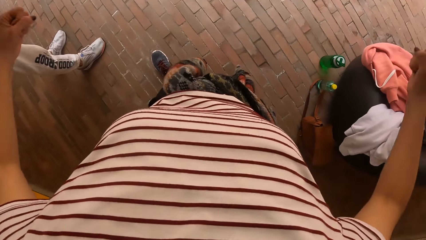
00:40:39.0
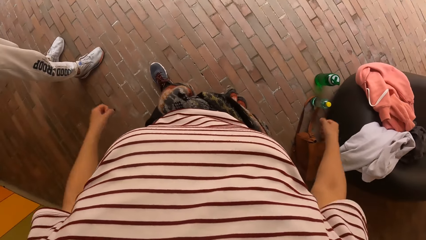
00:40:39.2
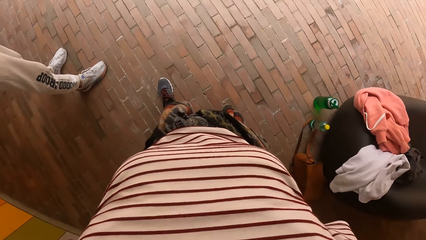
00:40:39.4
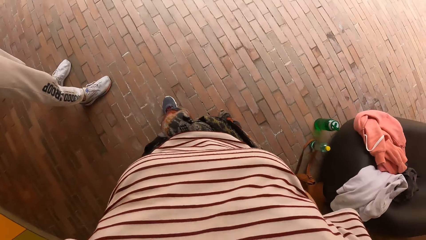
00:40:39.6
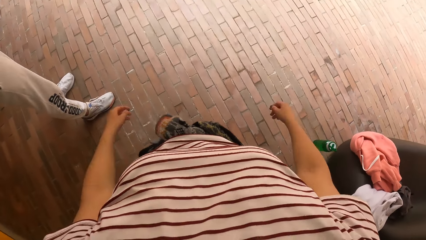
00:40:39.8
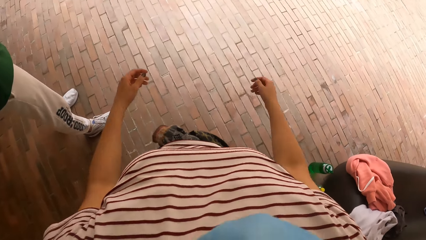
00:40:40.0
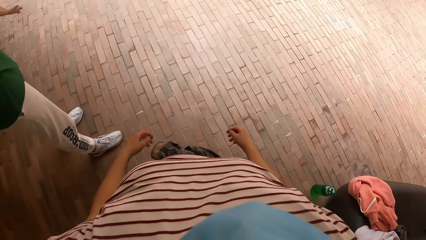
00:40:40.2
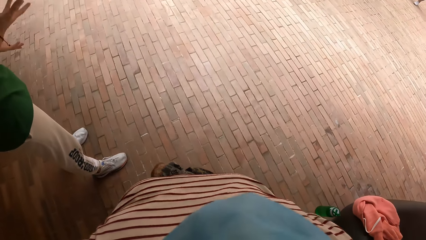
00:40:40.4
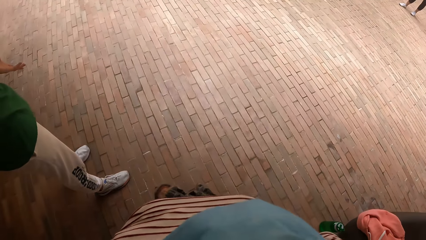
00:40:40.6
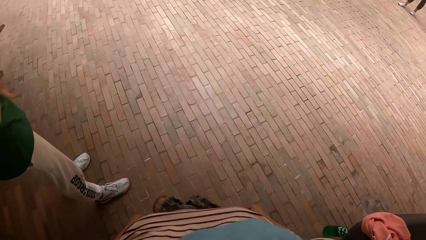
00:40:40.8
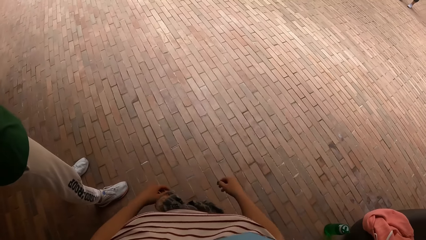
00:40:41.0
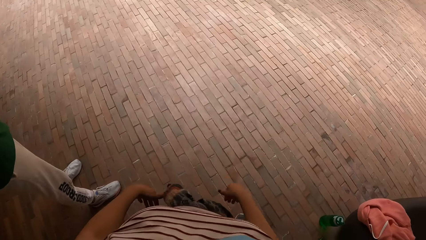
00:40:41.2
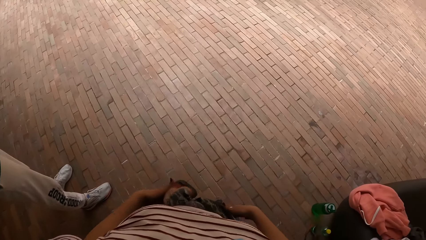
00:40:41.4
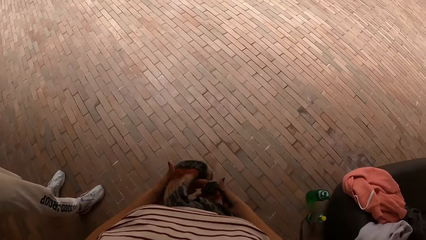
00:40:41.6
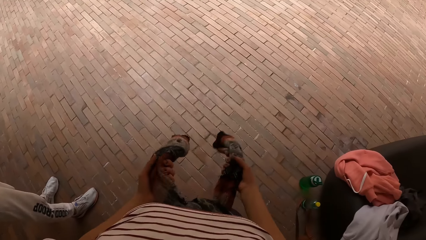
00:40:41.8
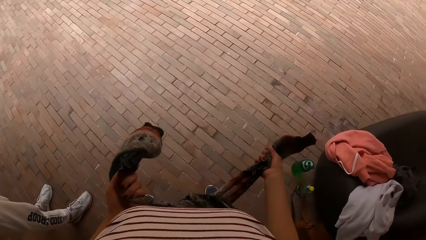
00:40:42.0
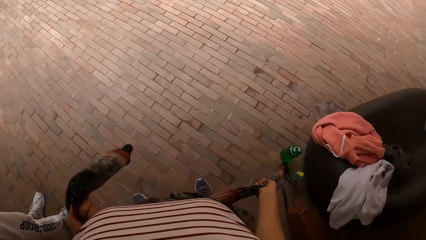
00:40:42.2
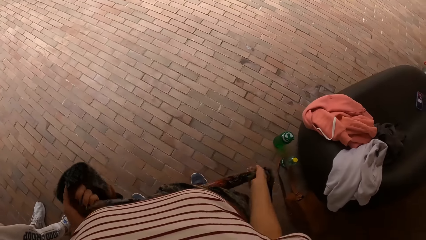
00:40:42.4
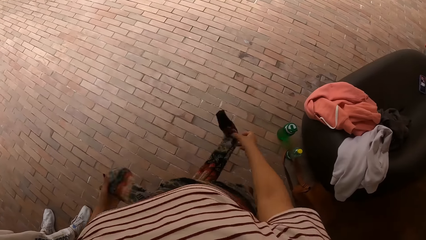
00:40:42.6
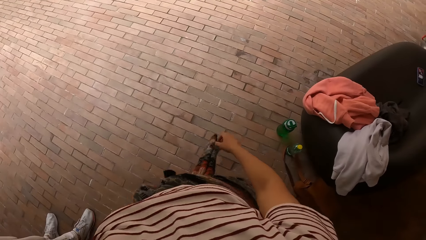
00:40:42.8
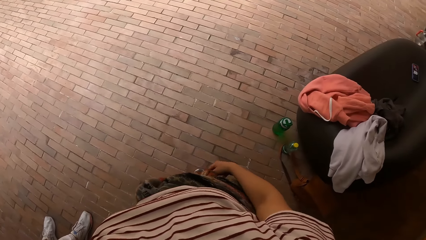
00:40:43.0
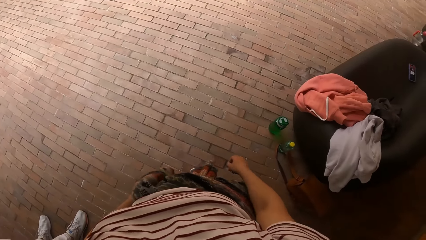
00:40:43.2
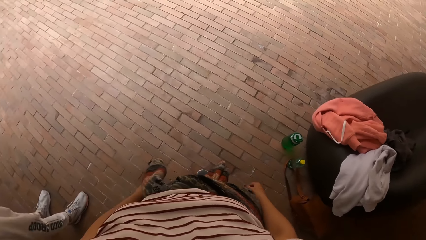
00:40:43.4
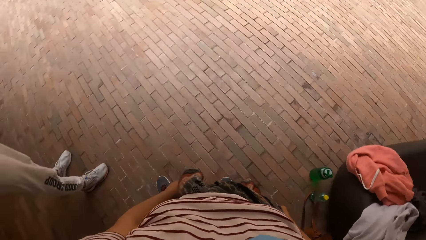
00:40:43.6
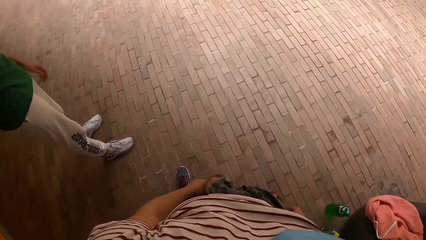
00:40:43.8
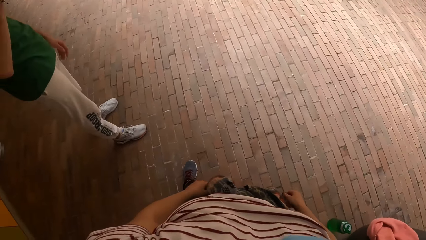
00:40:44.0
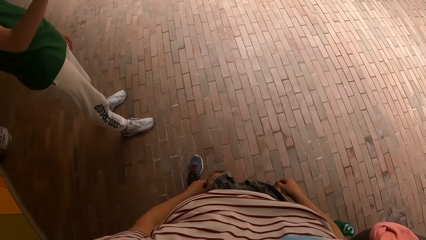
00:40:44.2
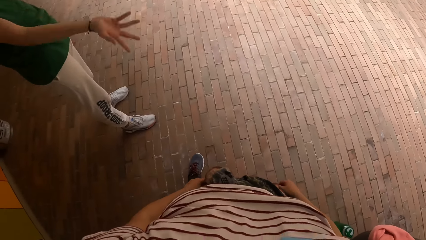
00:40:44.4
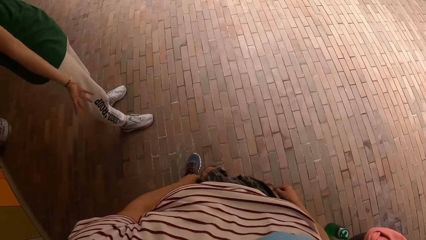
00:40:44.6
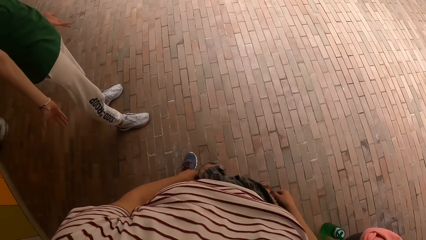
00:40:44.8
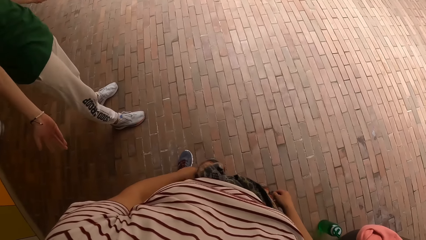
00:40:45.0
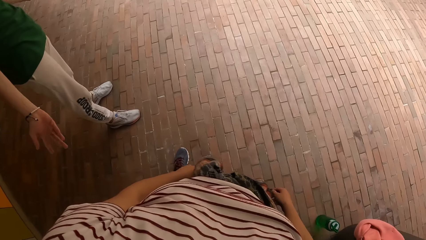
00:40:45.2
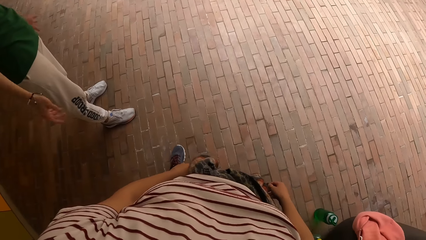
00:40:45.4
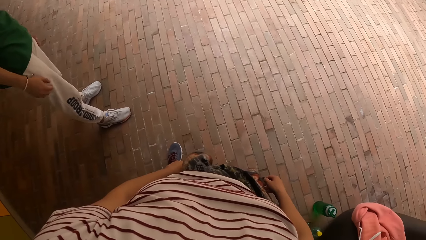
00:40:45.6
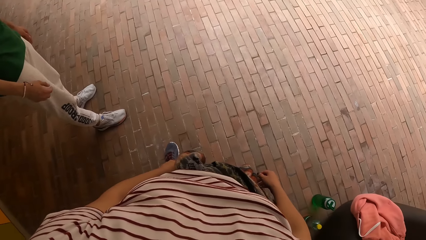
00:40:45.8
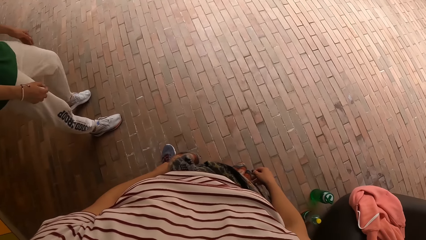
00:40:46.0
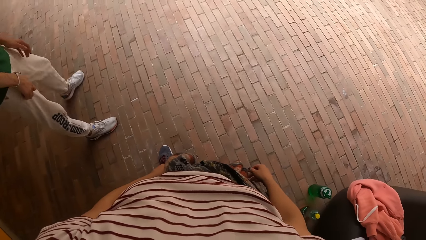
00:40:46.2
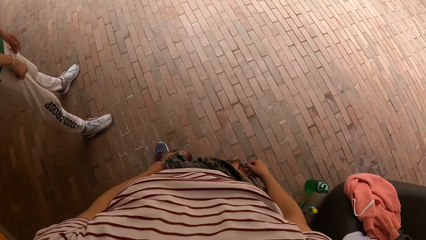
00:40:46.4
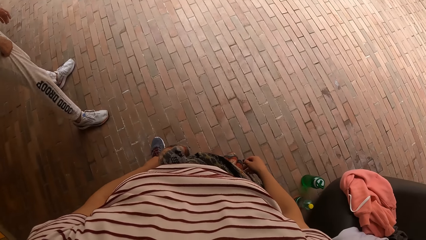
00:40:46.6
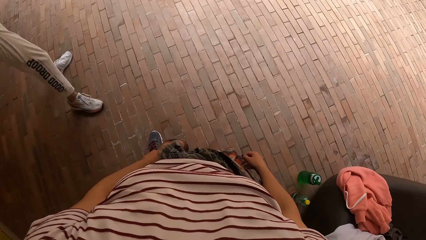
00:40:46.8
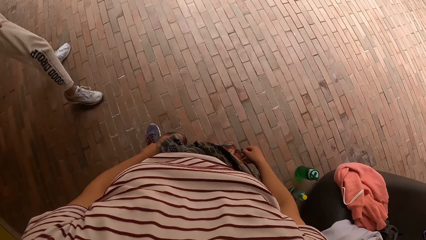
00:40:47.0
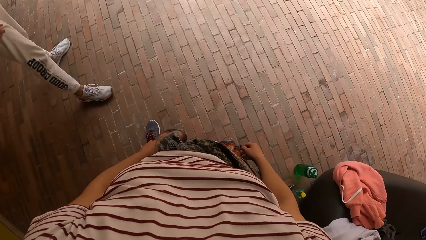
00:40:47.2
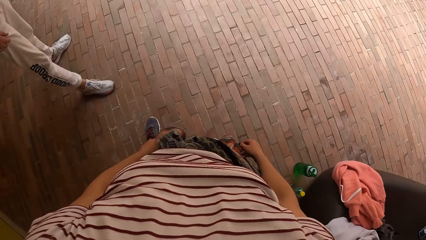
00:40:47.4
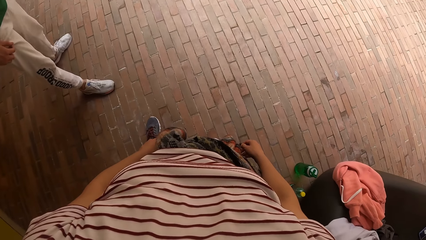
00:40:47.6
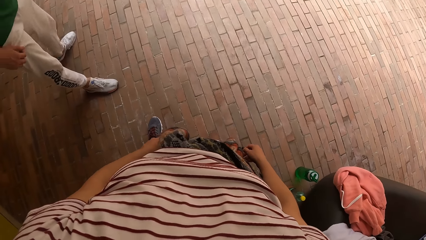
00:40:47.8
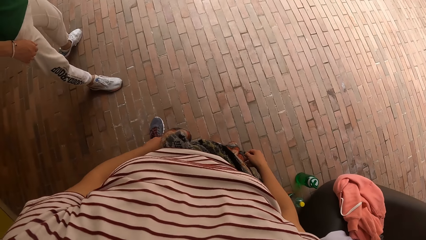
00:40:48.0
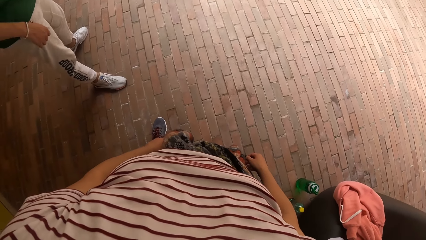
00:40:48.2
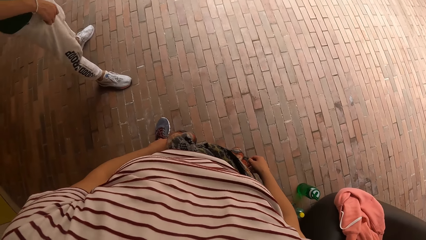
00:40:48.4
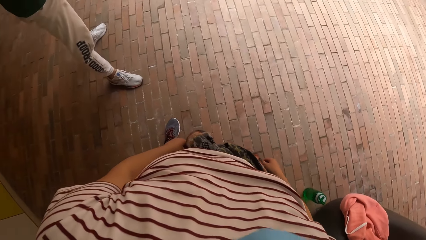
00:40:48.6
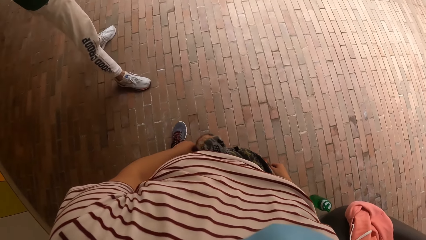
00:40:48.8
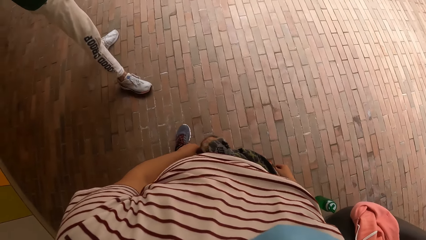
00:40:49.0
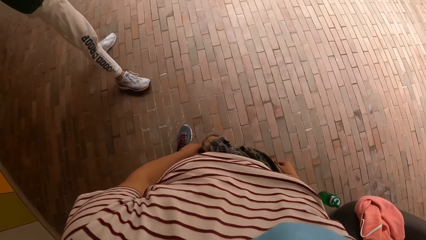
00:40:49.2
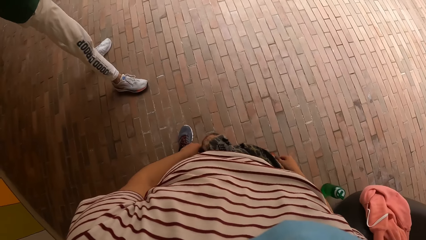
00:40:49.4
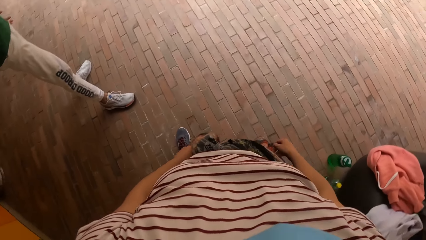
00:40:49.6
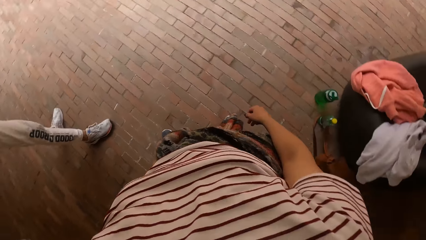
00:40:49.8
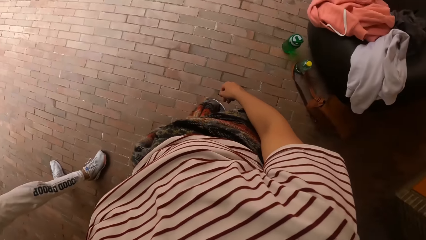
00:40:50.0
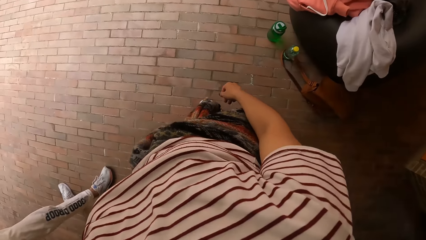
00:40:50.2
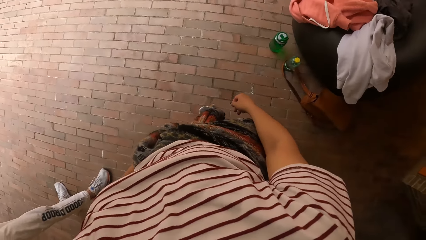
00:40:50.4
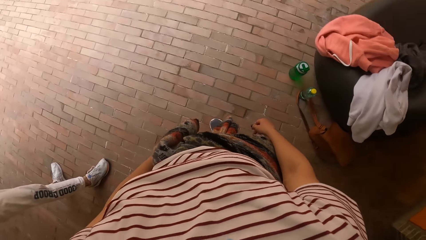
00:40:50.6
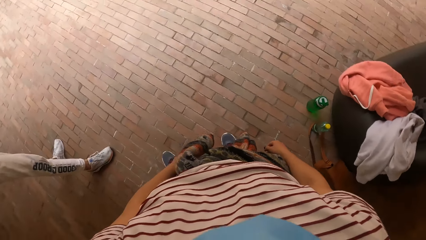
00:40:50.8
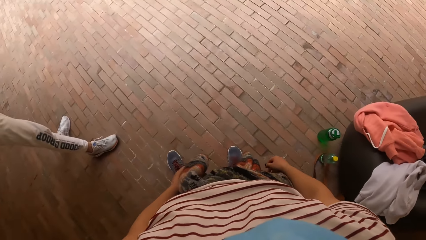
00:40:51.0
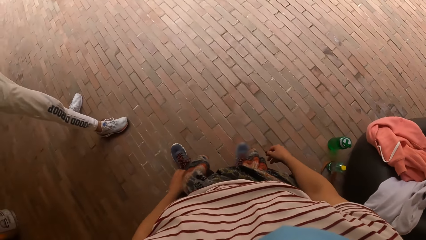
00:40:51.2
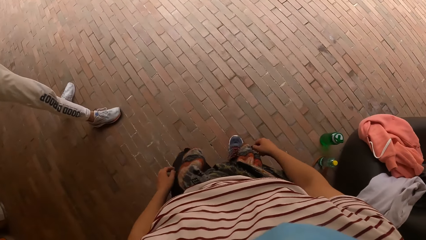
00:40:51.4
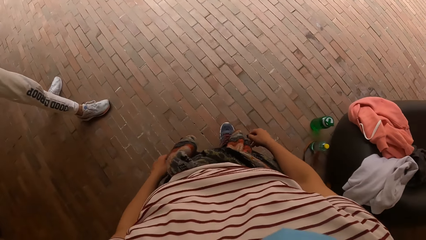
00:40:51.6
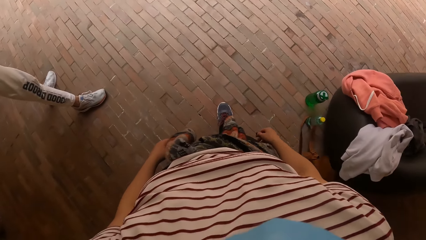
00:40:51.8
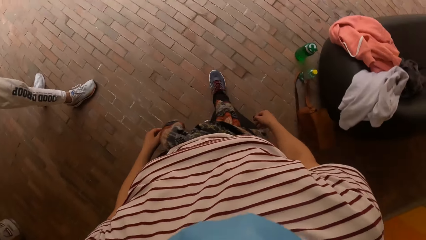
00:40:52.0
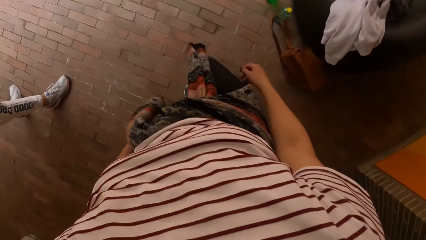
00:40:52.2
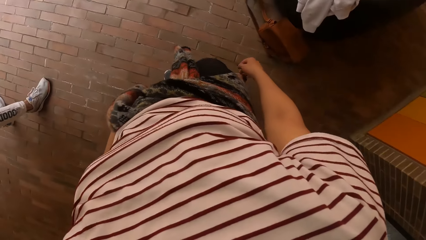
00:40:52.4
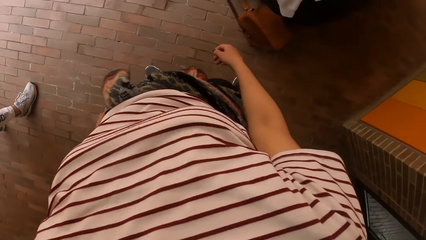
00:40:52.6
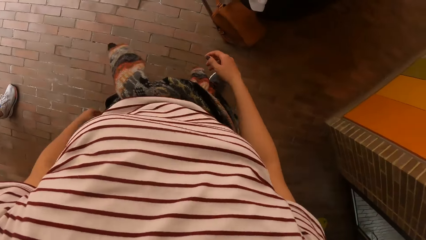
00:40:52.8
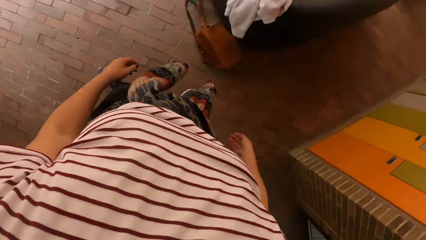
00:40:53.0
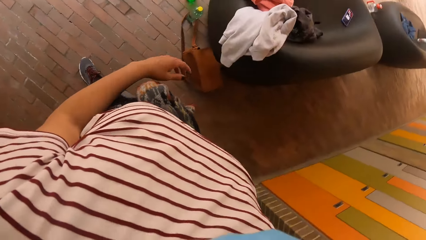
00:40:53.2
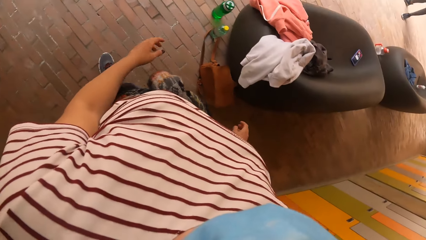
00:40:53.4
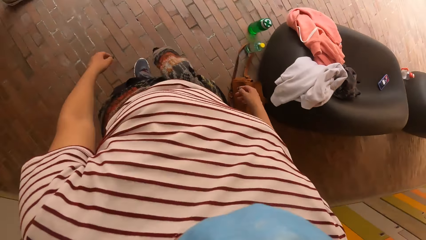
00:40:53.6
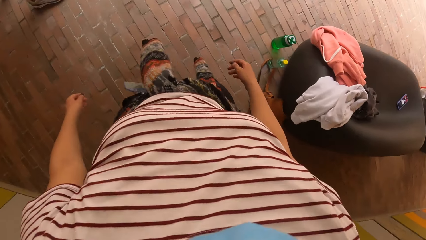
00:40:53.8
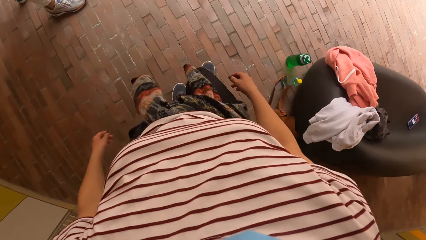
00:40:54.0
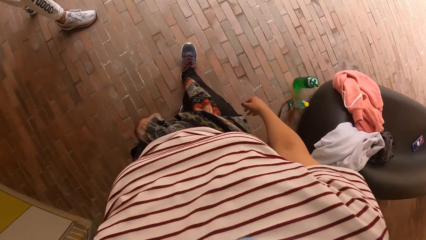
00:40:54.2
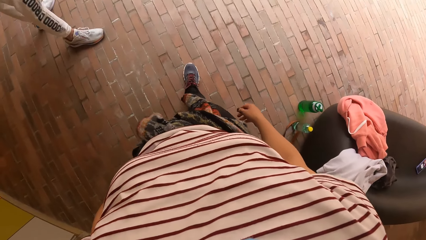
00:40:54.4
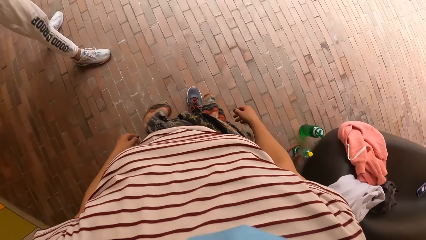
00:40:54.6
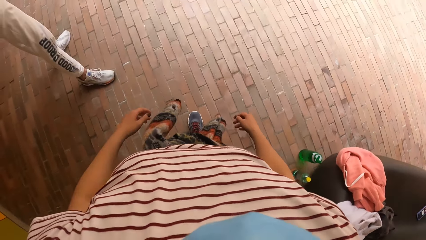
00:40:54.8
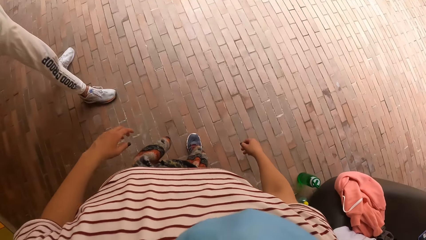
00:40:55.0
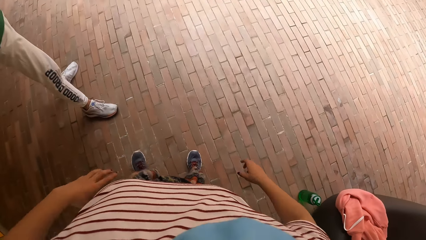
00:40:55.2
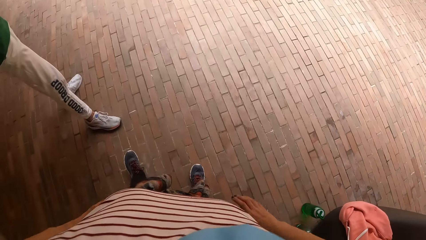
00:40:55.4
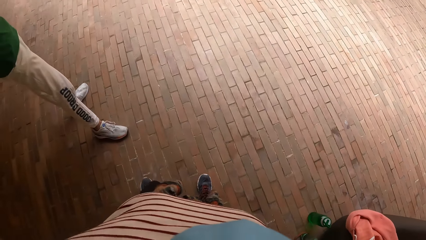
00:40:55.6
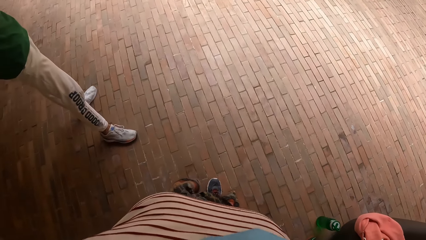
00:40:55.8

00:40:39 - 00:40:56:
The camera wearer drops both hands. She looks around. She tightens the sweater around her waist with both hands. She pulls the sweater on her waist. She lets go of the sweater. She looks around. A man converses with the camera wearer. A person moves in the compound. The camera wearer moves in the compound.
